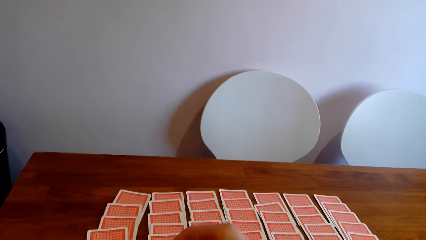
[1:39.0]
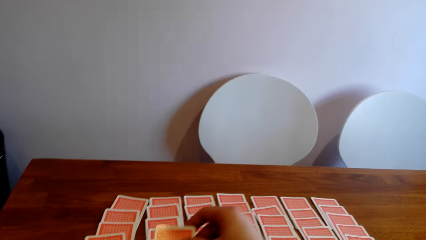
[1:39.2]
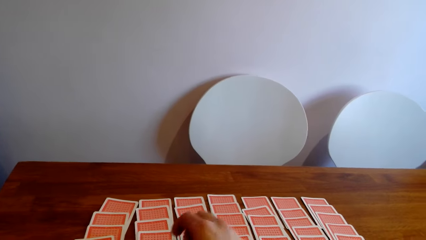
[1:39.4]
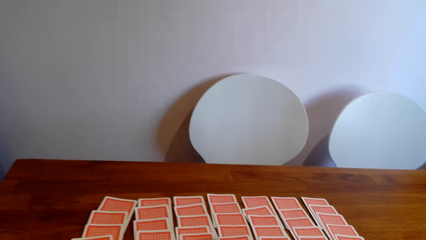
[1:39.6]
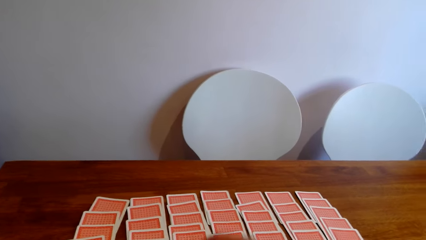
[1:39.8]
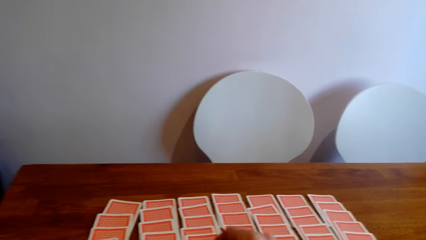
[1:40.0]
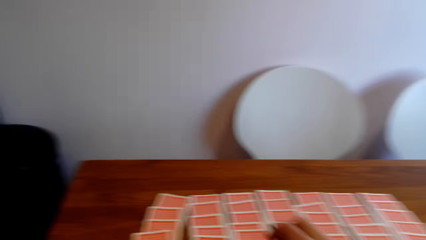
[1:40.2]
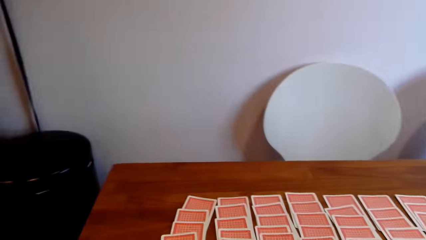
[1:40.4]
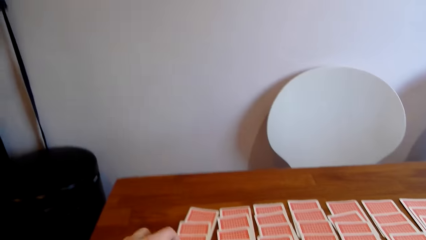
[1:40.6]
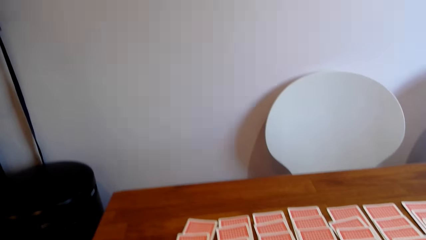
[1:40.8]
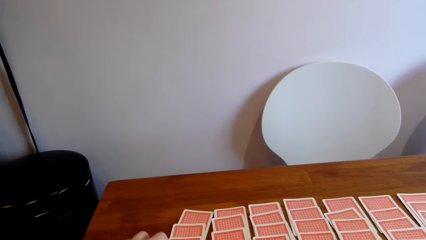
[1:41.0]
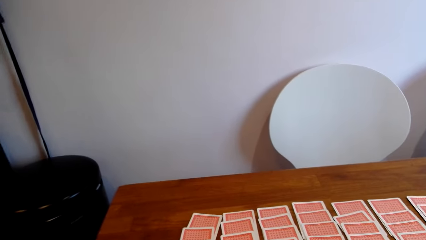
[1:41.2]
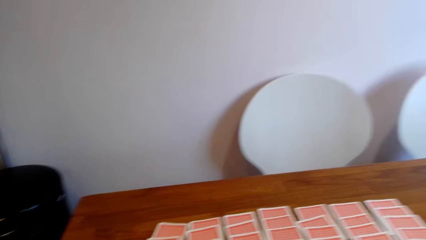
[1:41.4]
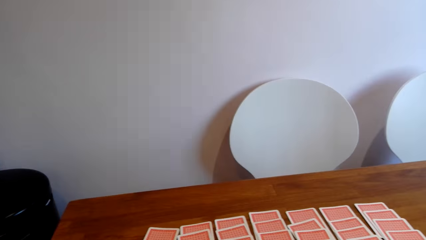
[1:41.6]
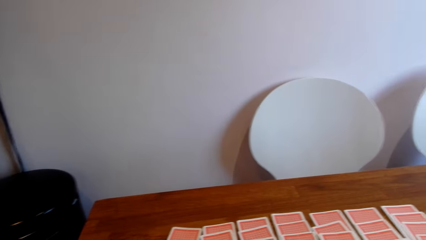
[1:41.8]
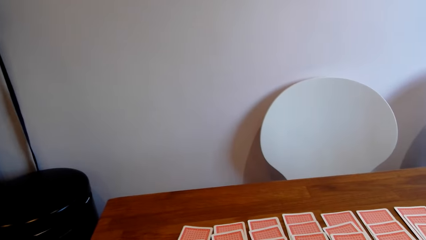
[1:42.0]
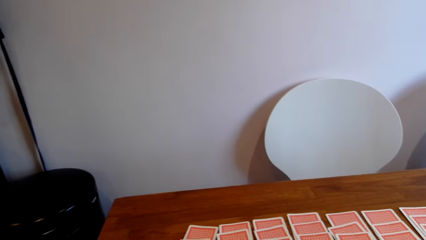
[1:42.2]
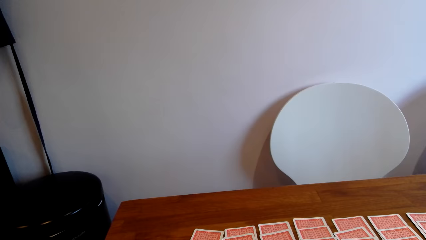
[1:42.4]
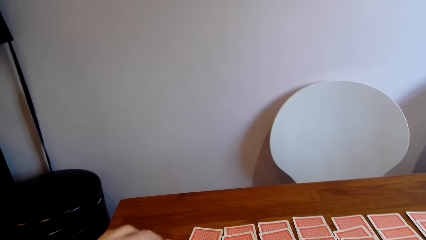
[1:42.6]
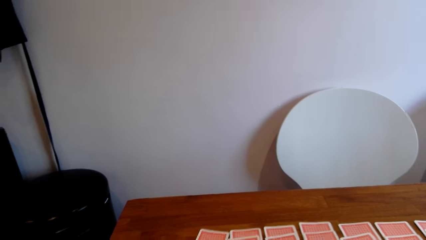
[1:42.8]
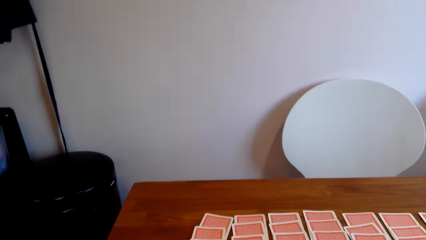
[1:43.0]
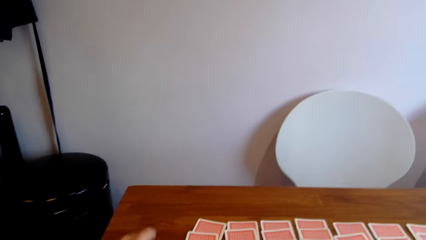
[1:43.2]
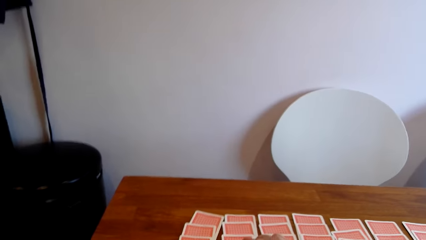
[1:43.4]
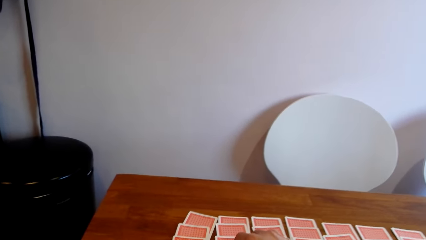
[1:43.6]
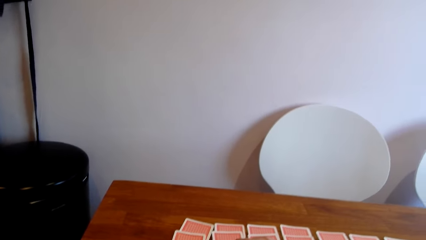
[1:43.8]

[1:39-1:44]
The camera wearer puts a card on the table.

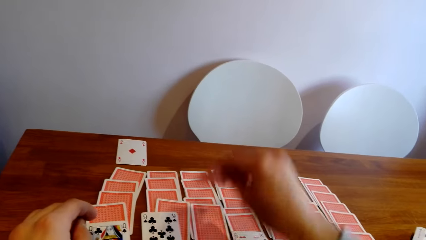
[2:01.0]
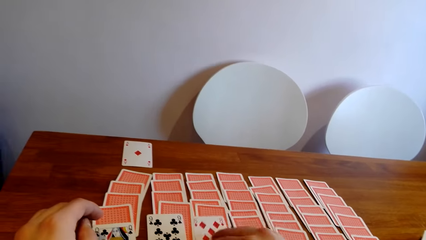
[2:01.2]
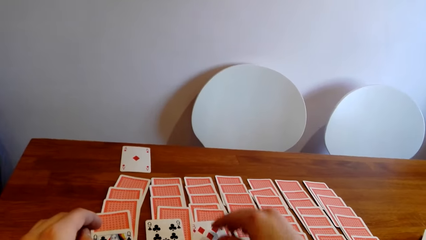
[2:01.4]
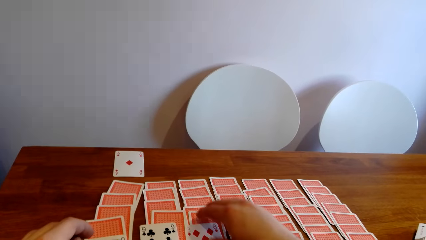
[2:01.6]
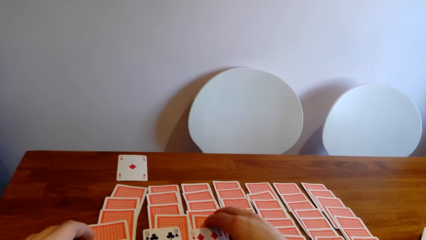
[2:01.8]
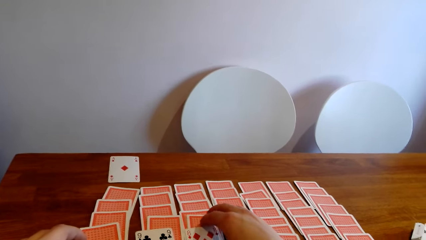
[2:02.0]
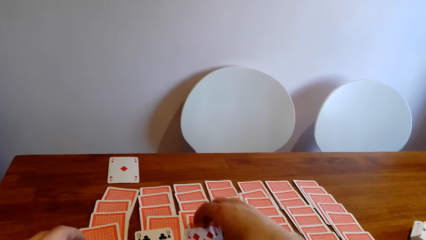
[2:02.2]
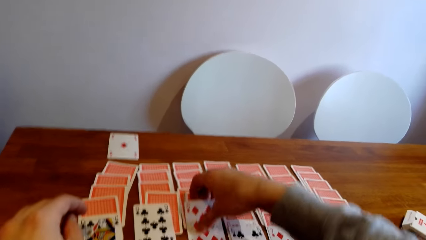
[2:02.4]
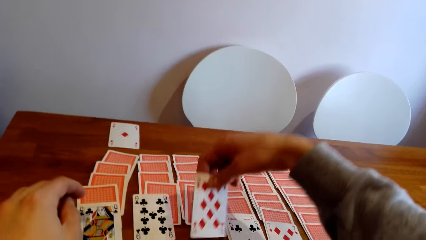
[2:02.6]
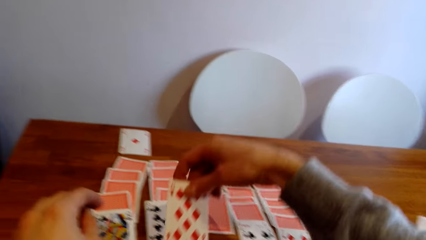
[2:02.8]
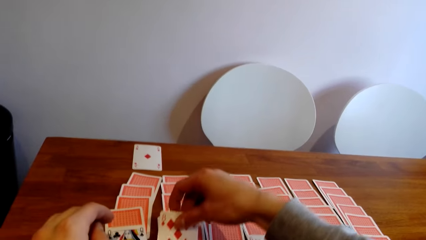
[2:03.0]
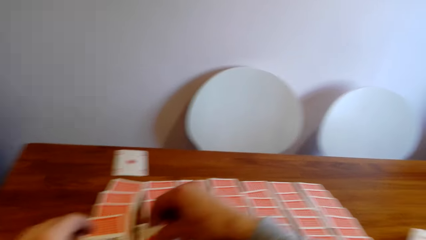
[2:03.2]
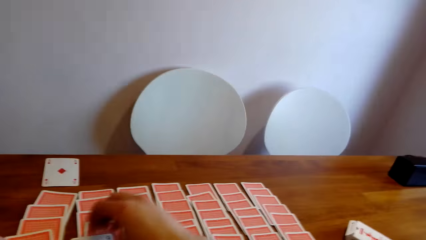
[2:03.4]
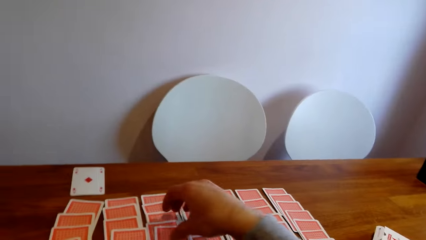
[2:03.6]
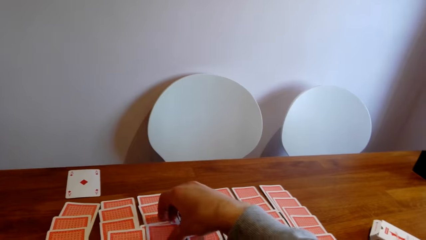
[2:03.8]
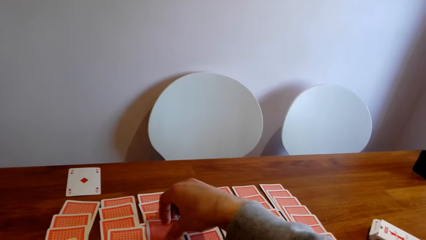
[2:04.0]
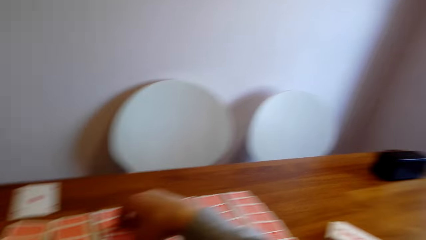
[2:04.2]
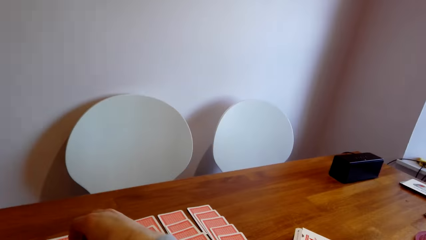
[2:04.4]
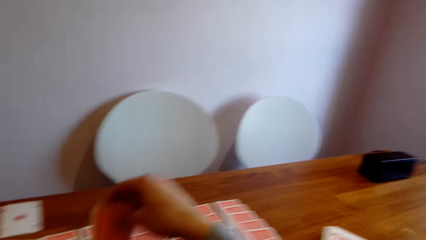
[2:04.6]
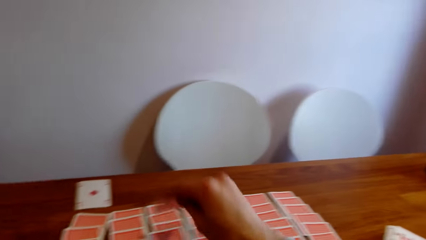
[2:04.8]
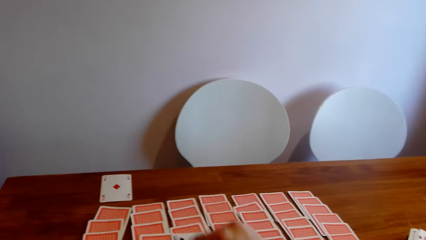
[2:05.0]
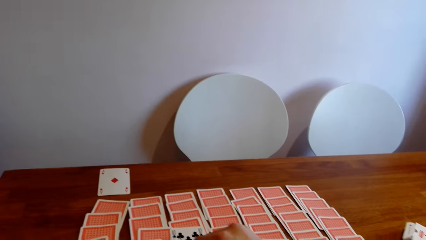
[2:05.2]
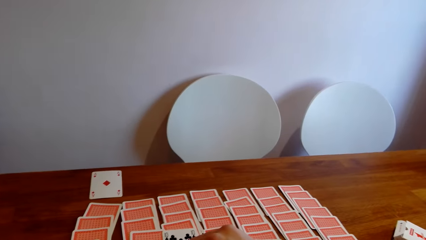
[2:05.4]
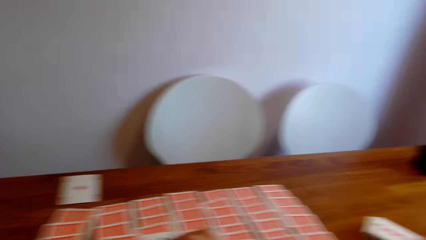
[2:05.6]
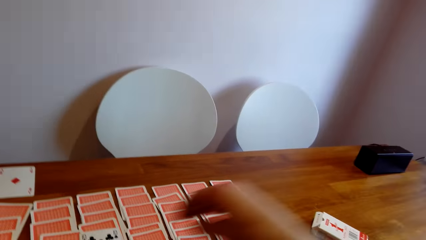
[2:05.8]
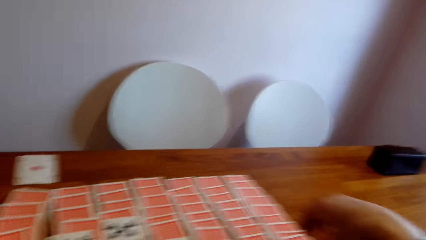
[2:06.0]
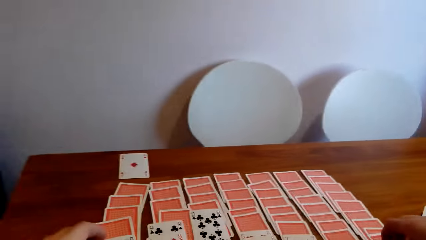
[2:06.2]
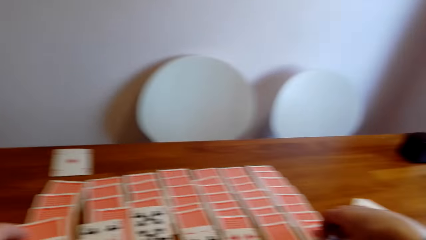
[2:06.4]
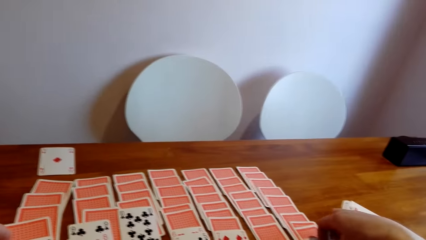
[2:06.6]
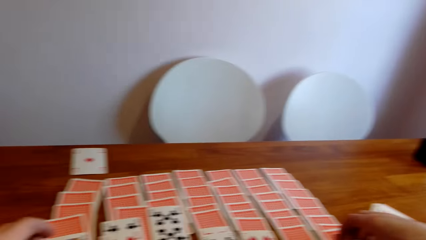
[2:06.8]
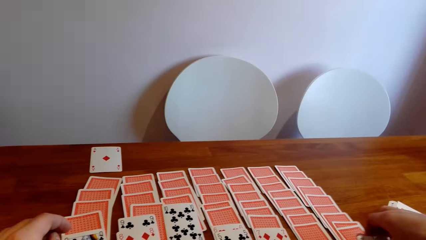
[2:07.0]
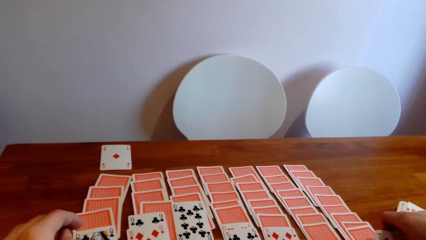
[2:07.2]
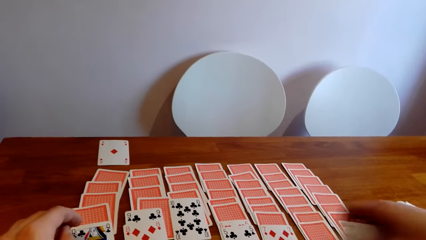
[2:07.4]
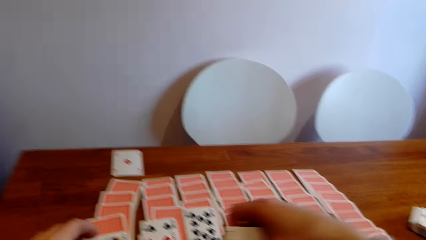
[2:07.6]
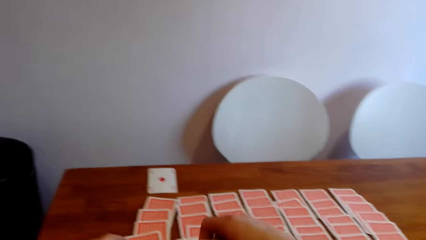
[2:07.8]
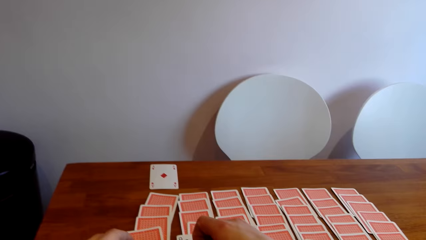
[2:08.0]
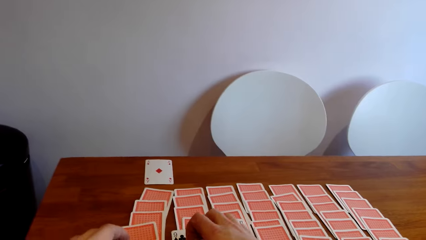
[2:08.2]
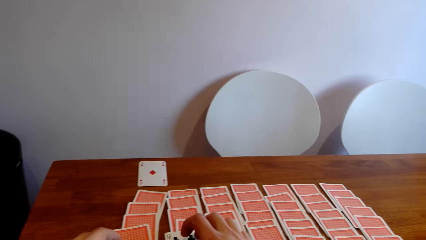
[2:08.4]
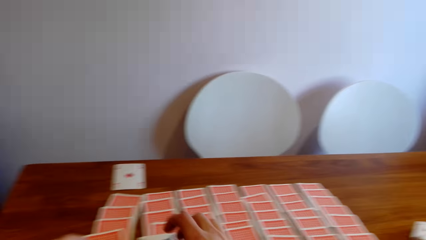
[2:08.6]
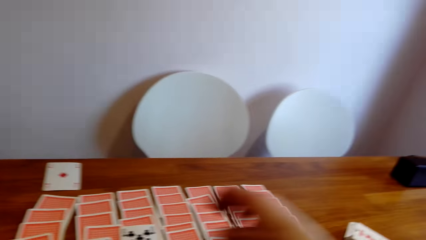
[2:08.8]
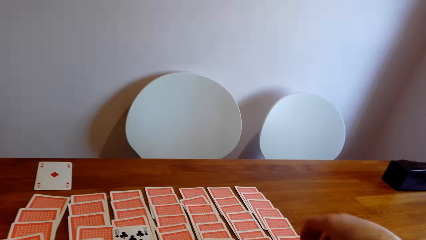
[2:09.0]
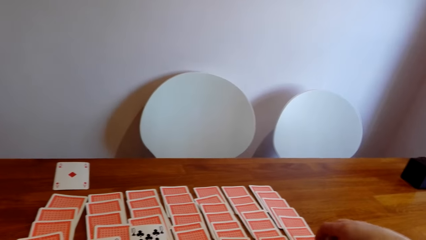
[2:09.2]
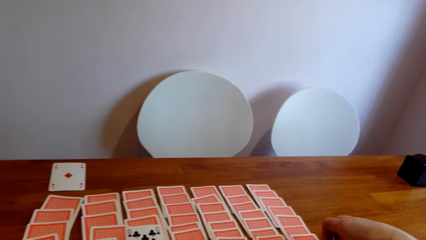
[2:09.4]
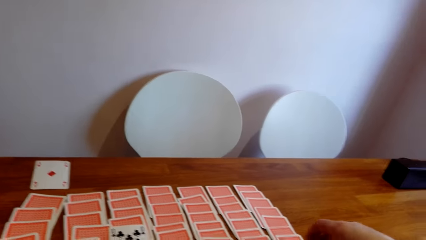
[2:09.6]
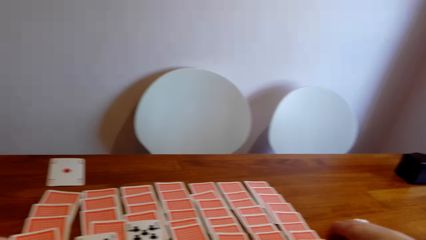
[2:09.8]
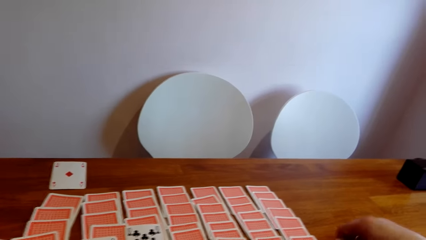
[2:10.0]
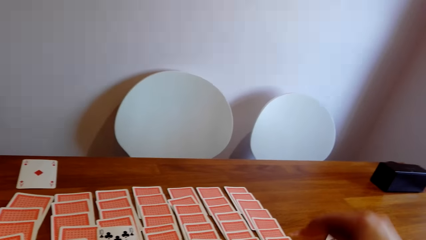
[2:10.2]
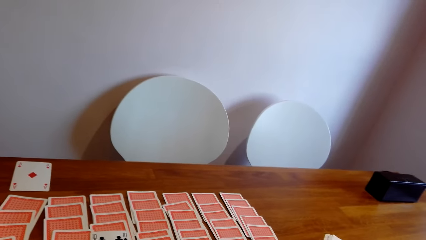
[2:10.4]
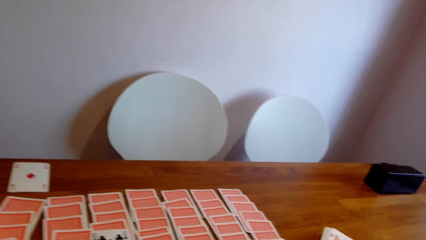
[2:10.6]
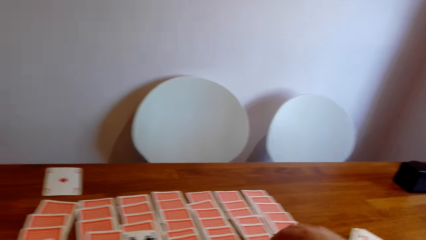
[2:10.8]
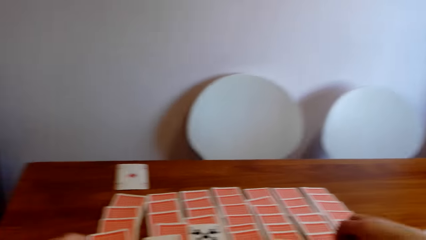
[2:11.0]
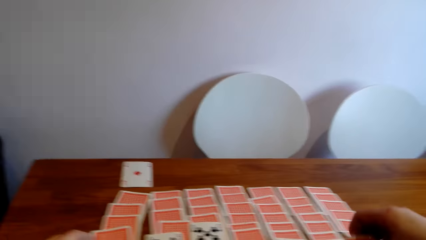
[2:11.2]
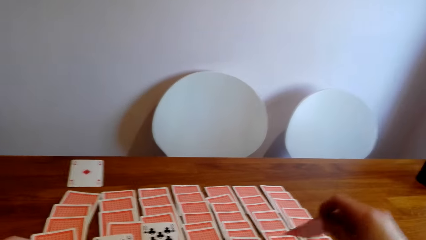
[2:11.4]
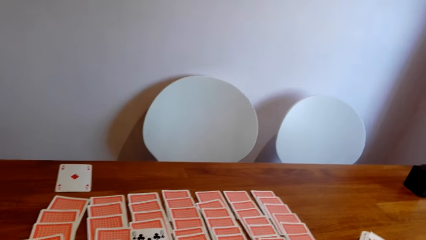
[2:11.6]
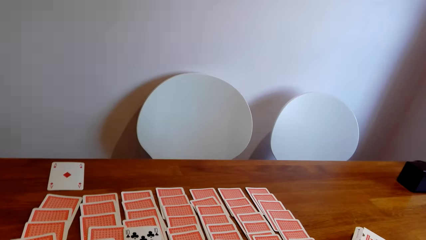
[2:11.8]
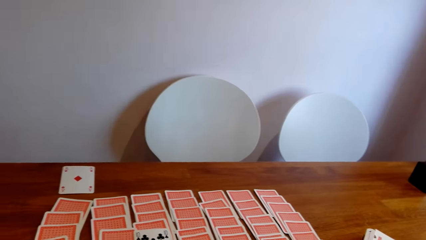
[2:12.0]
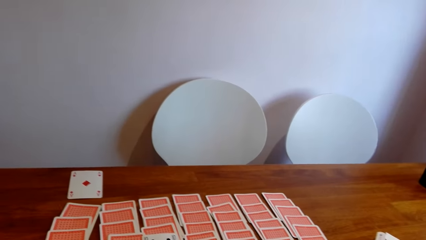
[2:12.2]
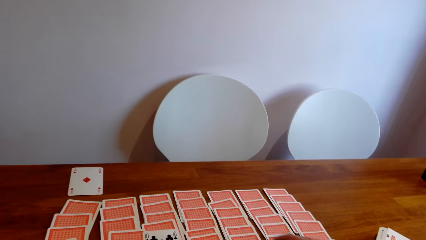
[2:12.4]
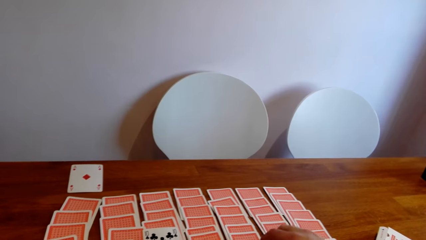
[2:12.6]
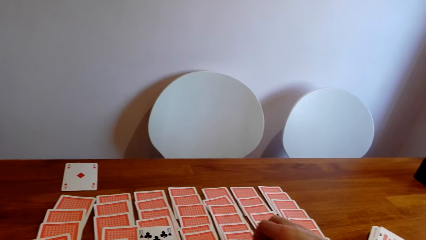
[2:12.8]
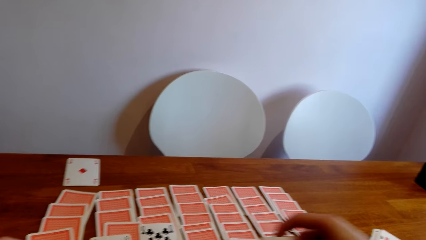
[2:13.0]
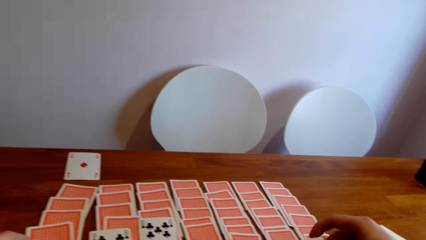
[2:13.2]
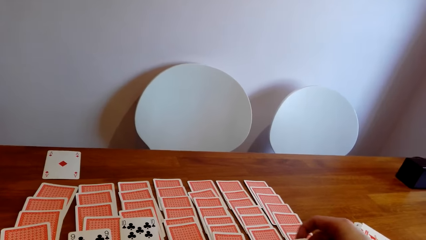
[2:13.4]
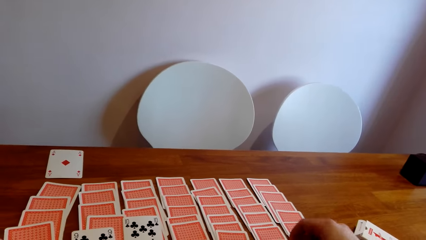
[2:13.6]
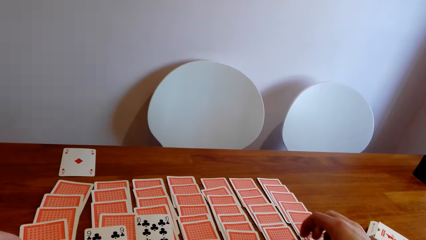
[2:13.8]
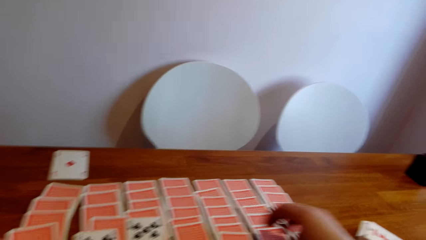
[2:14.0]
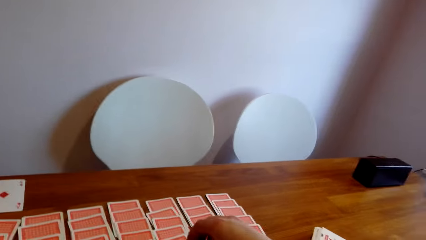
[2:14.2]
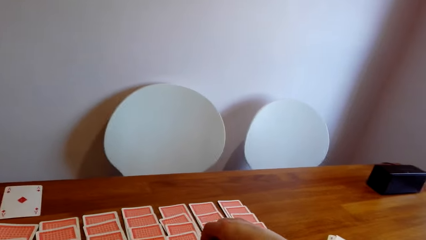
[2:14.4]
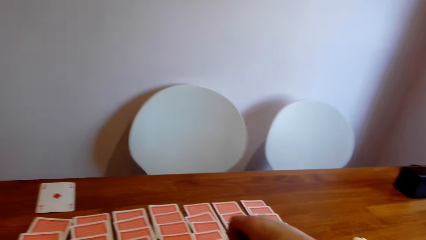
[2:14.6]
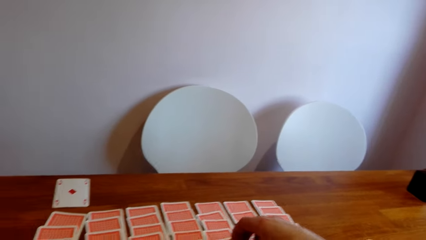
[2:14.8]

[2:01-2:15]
The camera wearer turns a card. They pick a card and put the card on the table. They turn a card. They put the card on the table. They turn a card. They turn a card again.
